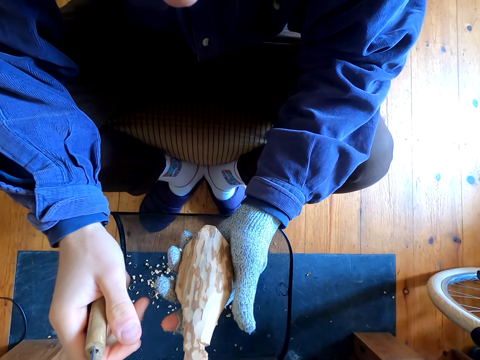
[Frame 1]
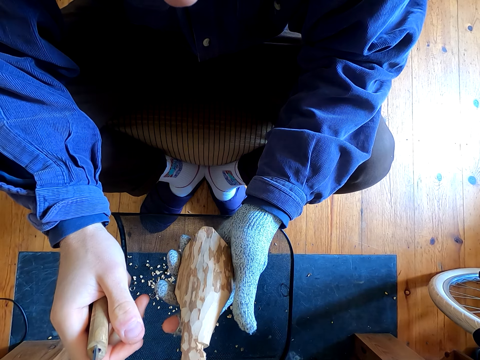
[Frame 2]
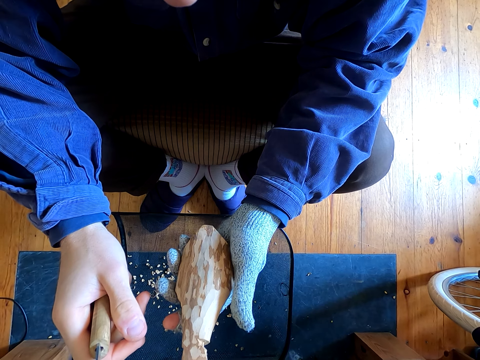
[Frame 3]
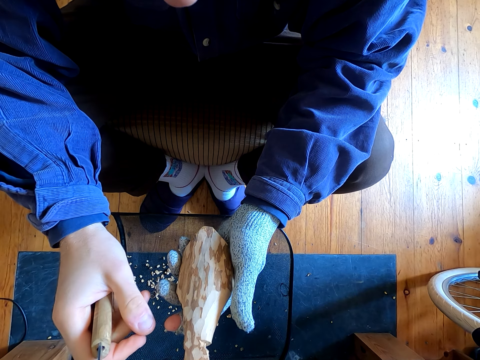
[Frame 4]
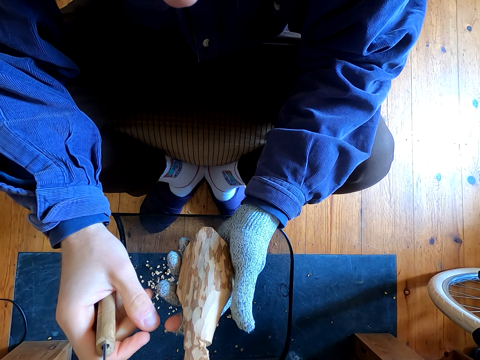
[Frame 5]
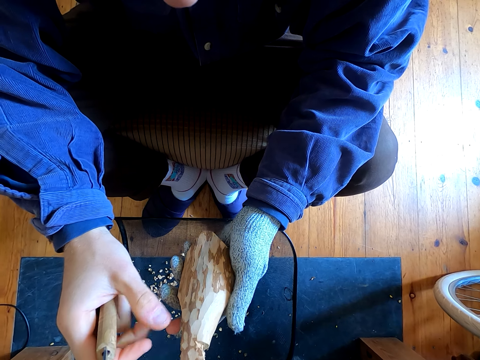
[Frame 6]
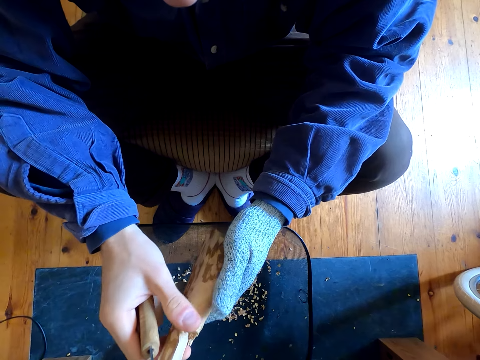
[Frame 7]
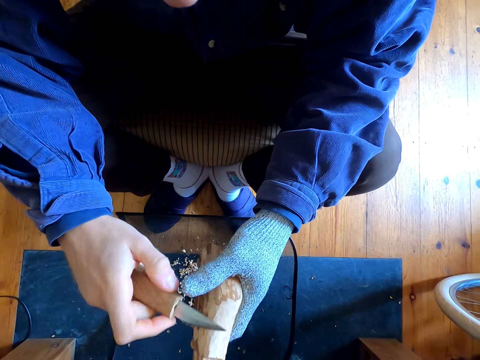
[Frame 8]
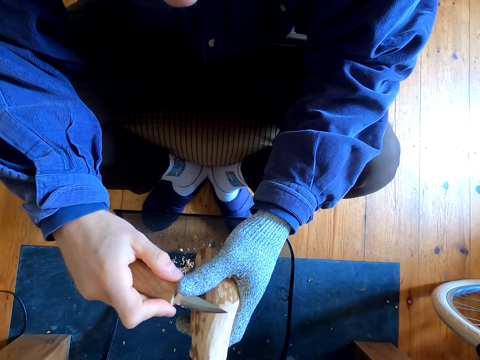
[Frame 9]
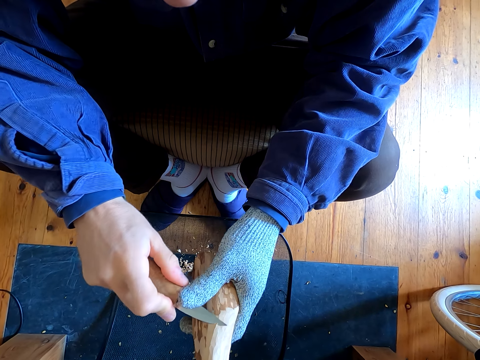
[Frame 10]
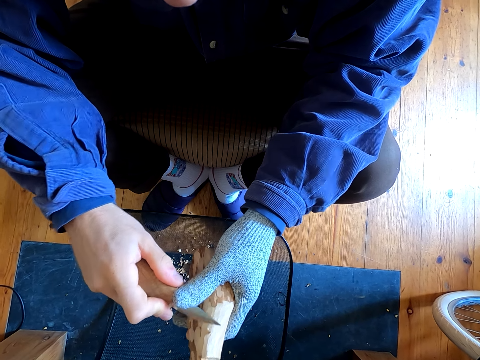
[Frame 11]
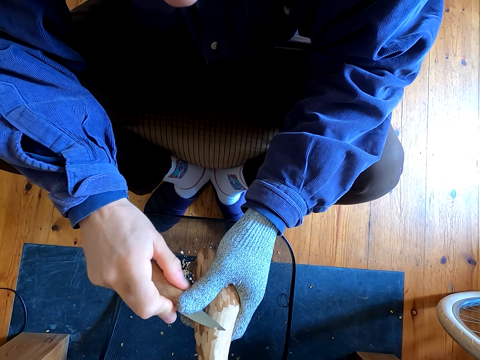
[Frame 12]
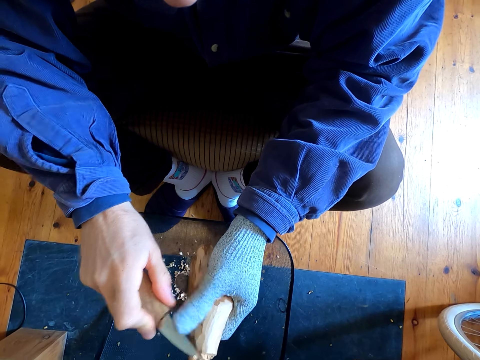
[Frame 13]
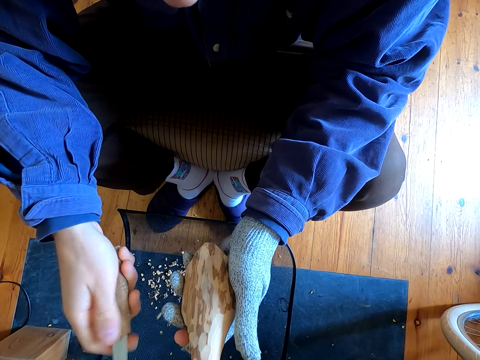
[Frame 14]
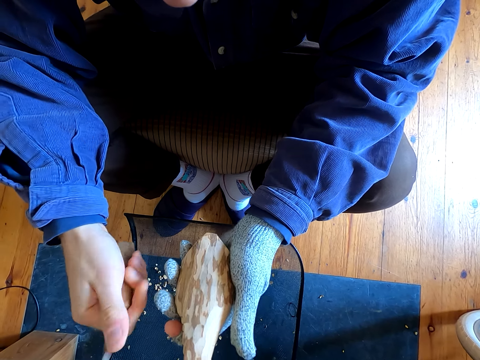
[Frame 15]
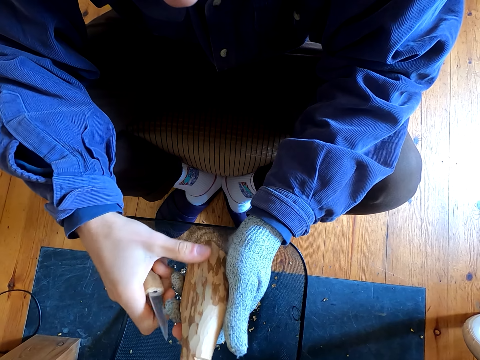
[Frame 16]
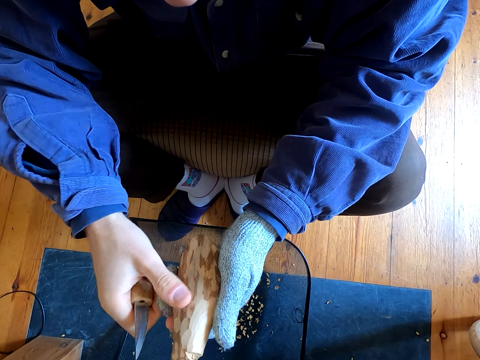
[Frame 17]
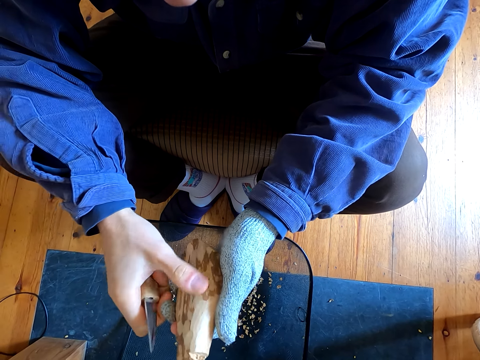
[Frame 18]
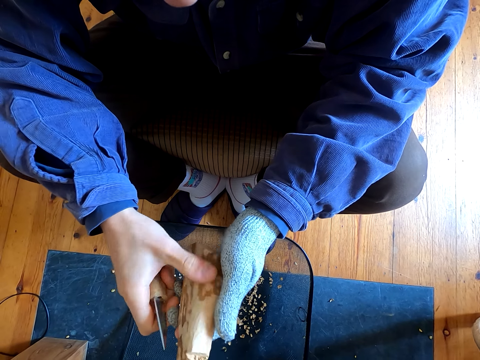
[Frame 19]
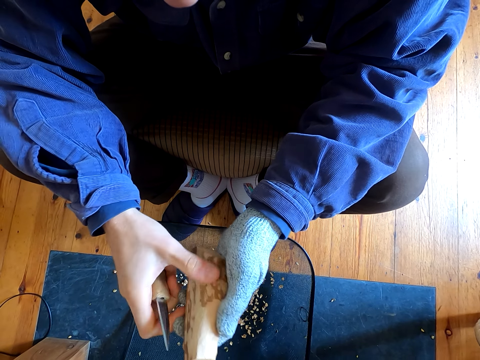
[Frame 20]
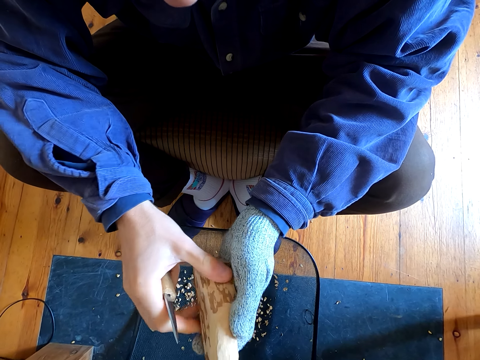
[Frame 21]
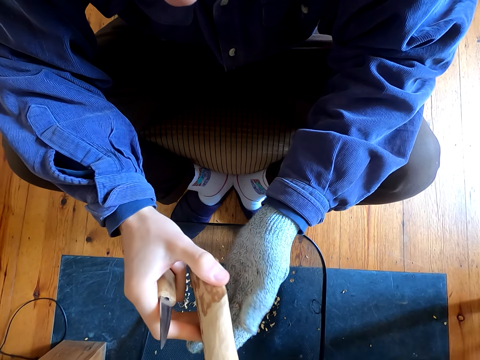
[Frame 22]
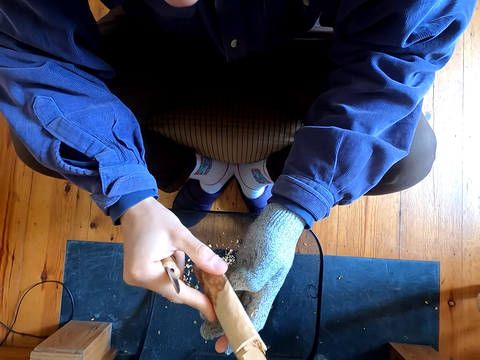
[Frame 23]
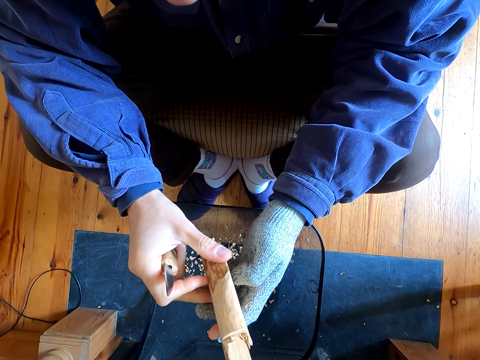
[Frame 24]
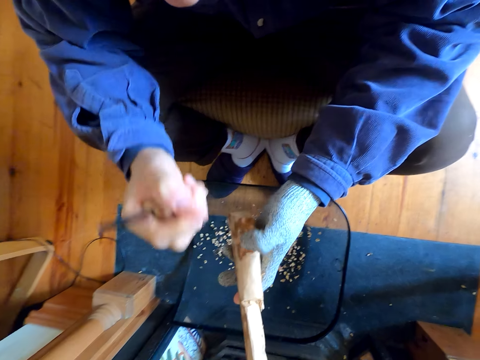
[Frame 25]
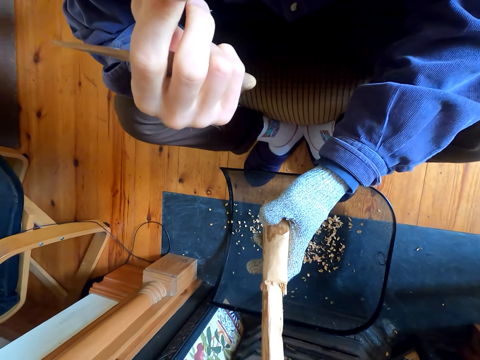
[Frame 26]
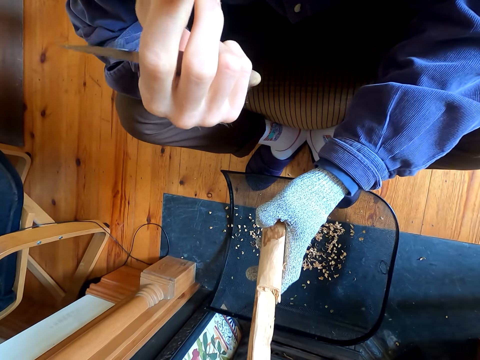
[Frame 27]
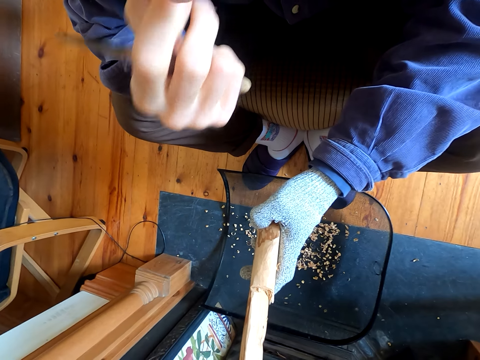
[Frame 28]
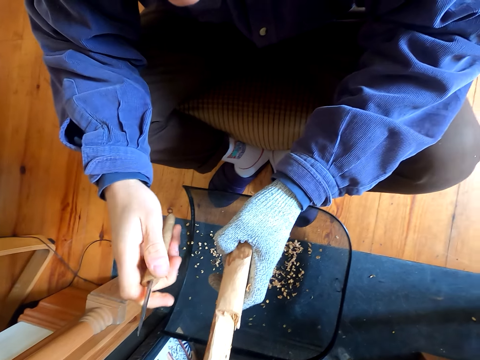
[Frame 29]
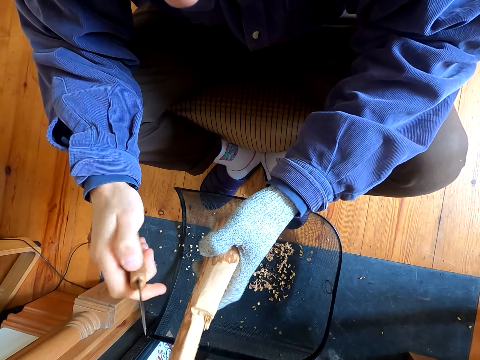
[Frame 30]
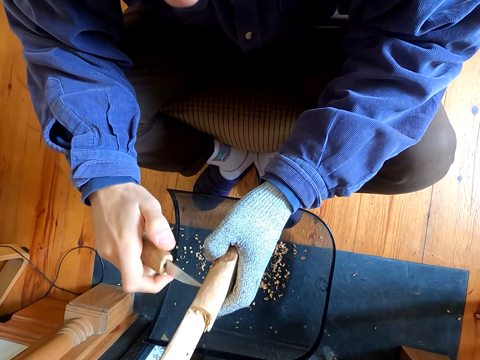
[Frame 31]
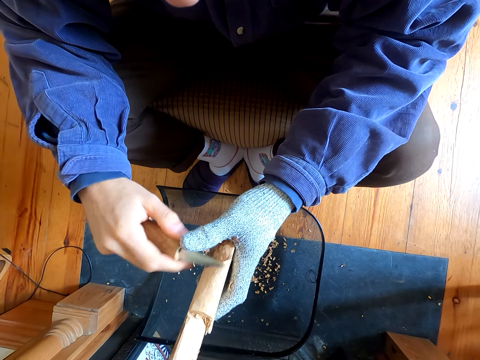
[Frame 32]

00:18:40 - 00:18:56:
The camera wearer stares at the wood on his hands. He removes the outer layer of the wood. He touches the wood with his hands. He touches his face. He scratches his face.

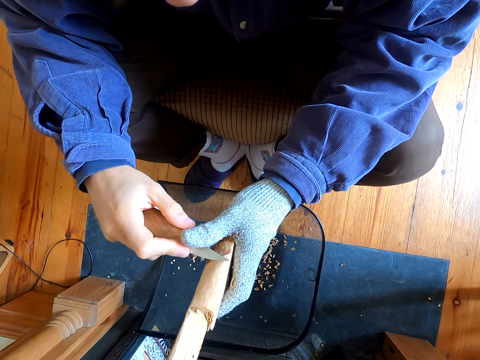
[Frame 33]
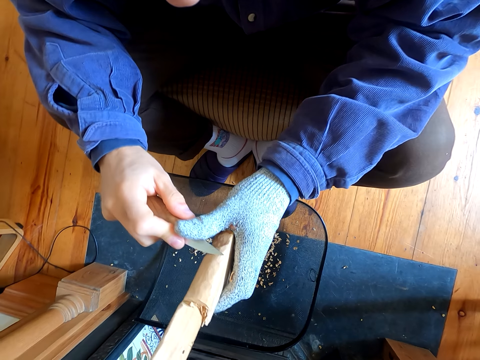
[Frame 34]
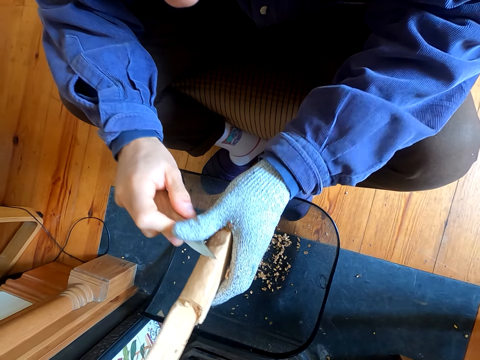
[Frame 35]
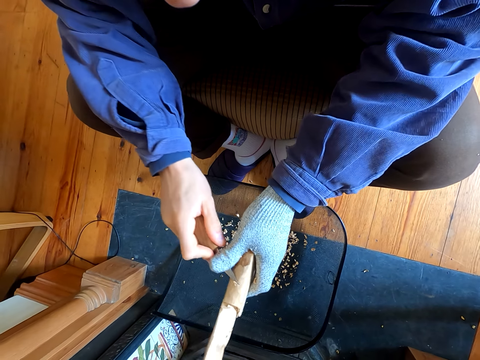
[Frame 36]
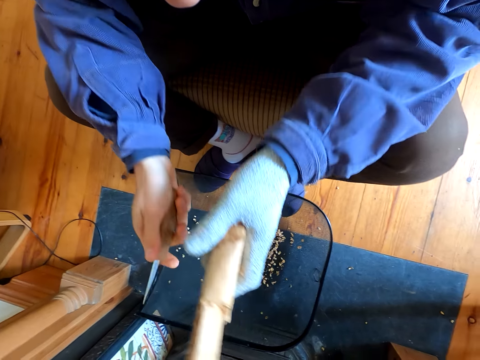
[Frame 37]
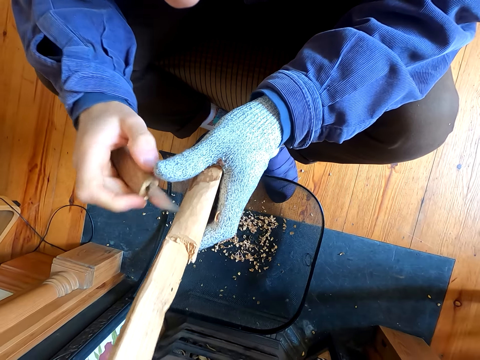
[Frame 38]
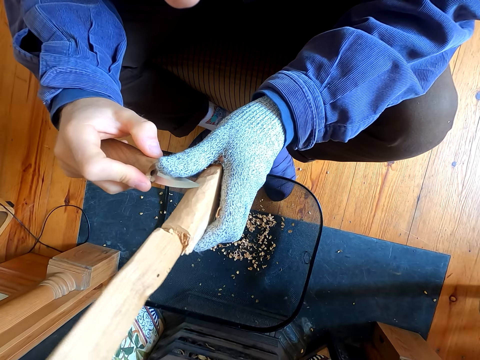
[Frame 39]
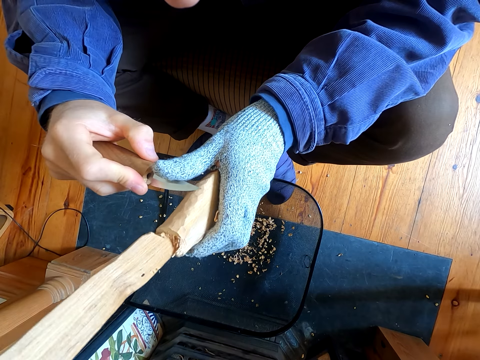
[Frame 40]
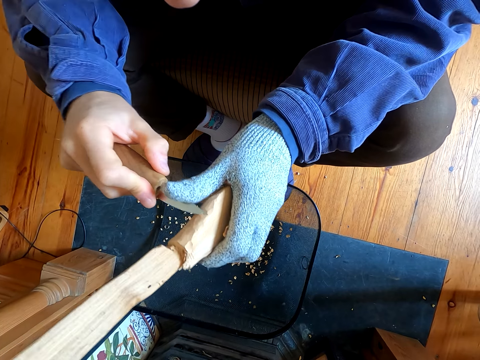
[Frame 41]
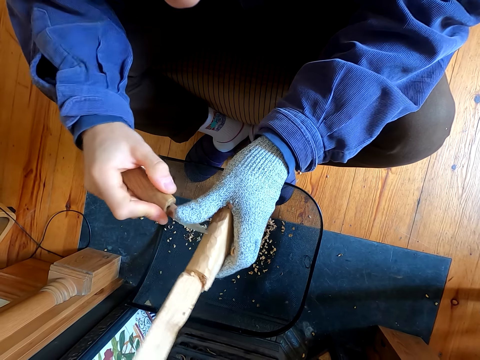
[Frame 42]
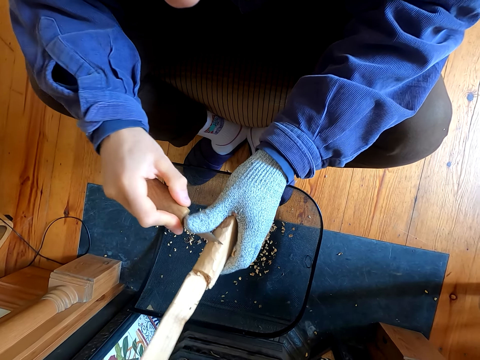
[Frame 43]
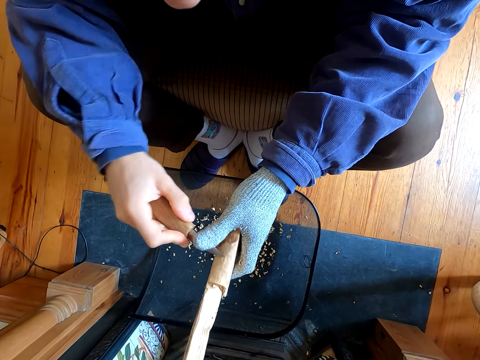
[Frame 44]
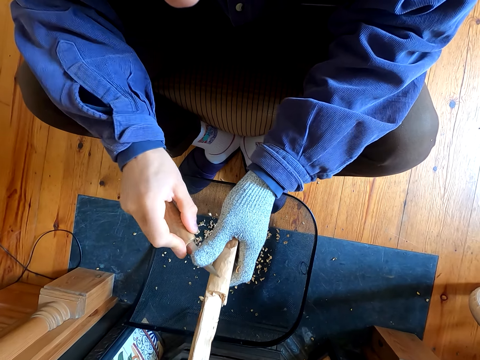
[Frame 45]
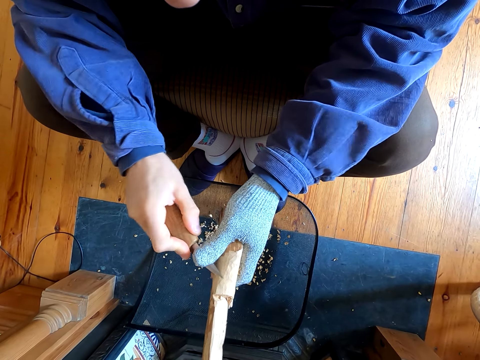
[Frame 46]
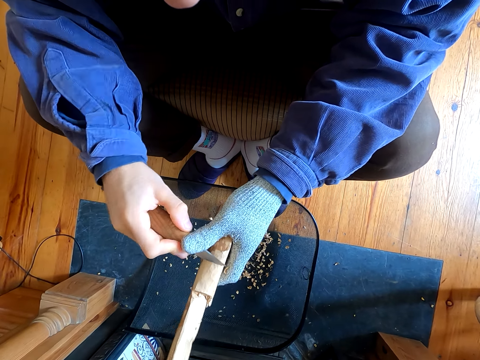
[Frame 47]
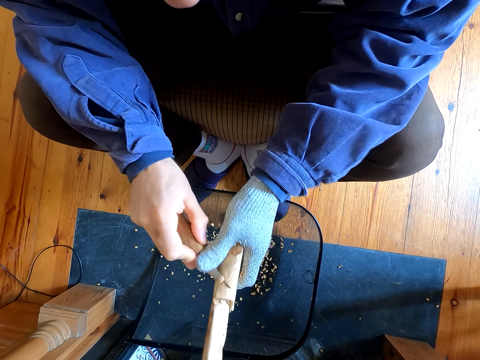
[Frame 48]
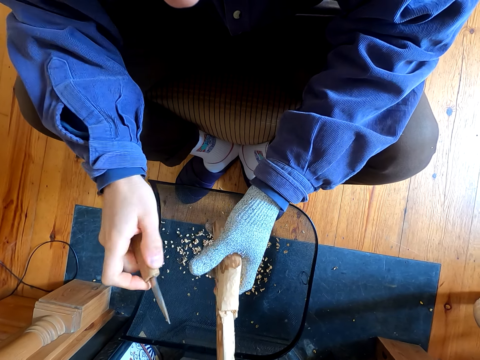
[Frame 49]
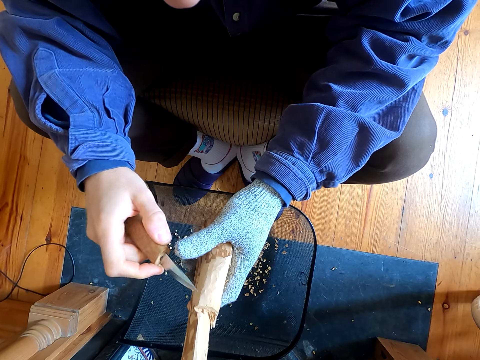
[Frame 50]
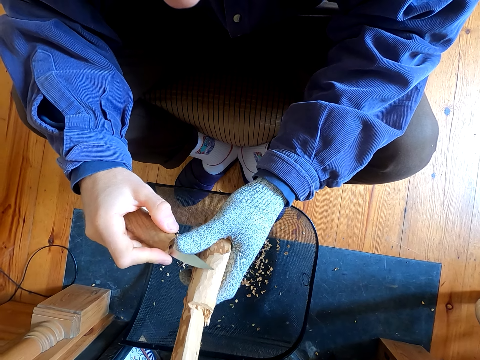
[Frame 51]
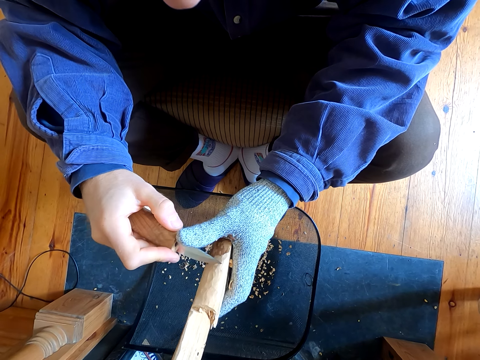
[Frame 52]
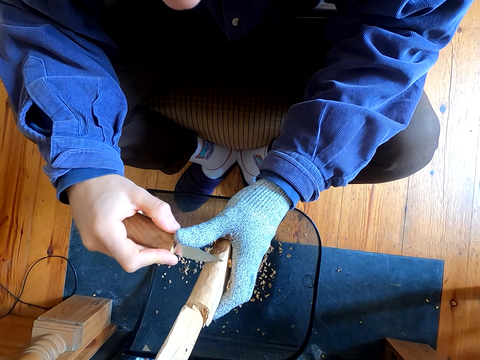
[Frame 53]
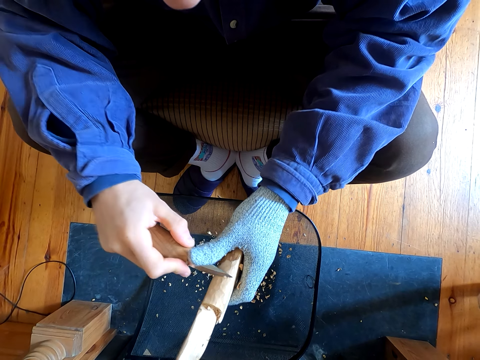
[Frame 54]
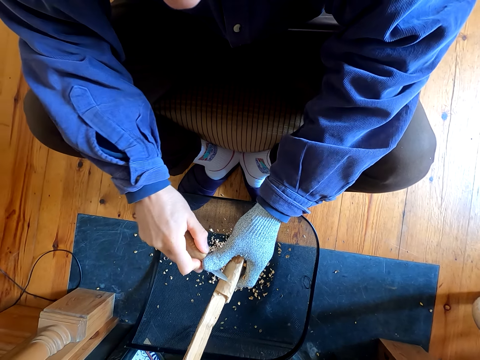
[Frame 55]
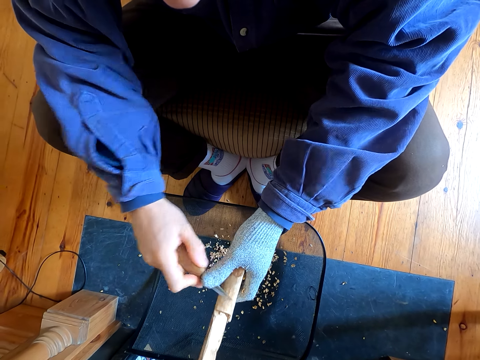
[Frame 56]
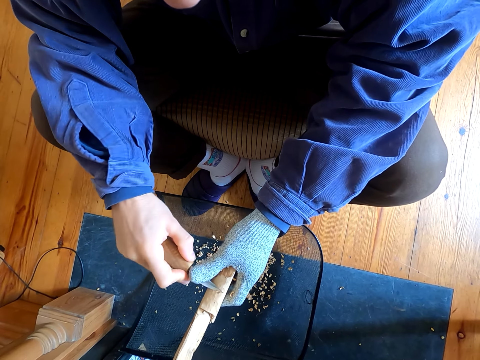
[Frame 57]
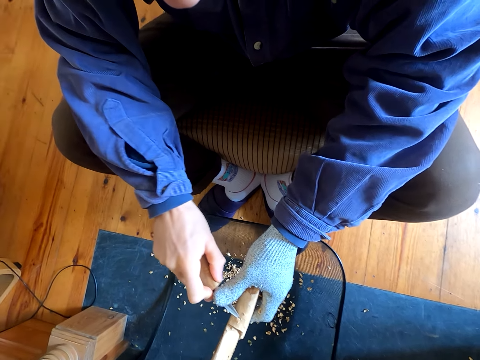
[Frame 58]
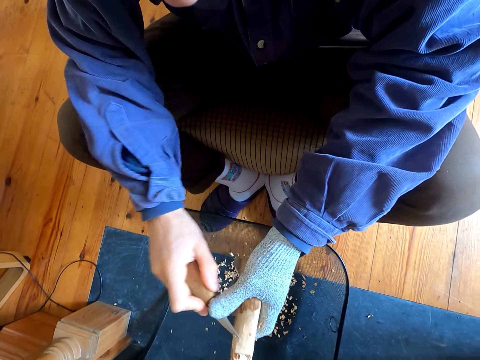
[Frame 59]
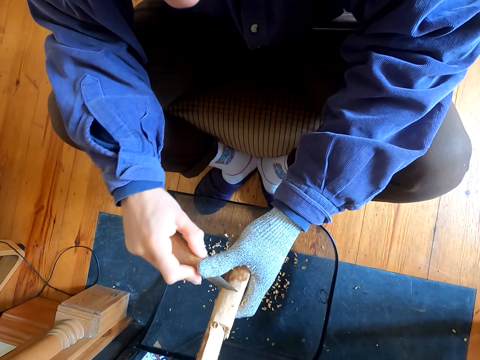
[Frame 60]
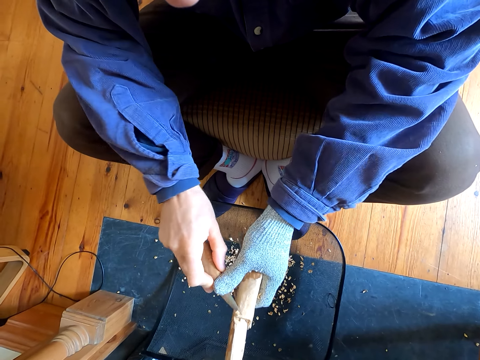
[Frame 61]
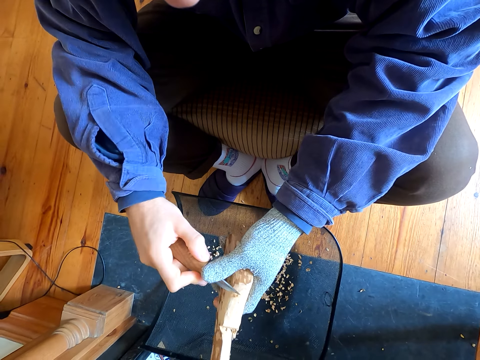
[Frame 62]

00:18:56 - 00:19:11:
The camera wearer removes the outer layer of the wood.
